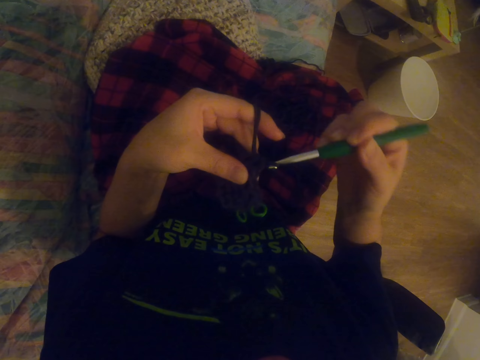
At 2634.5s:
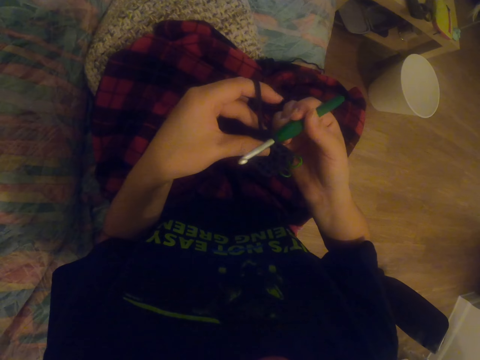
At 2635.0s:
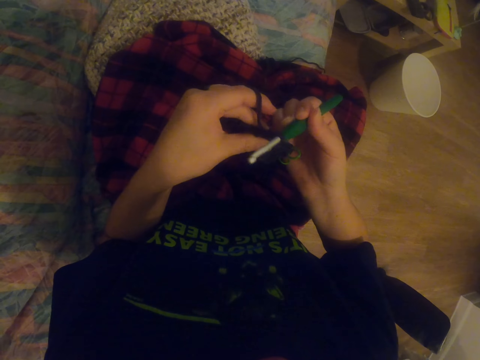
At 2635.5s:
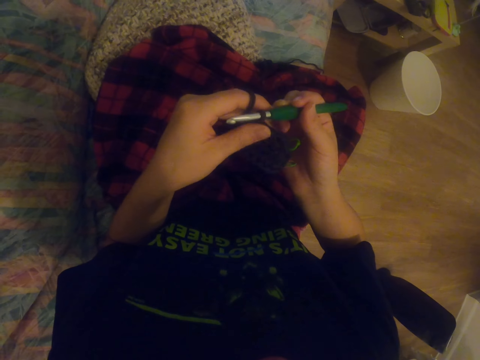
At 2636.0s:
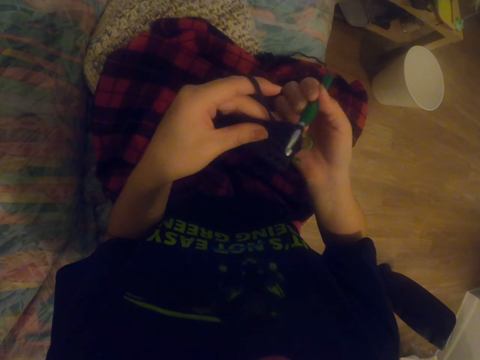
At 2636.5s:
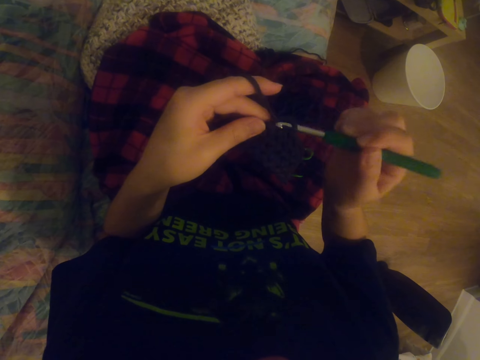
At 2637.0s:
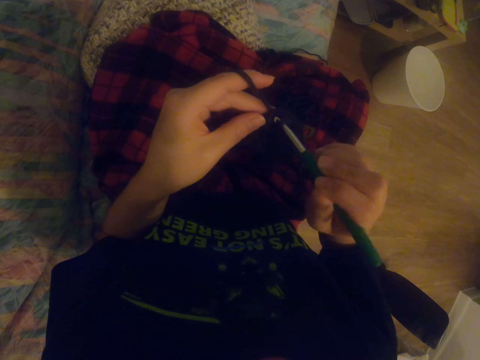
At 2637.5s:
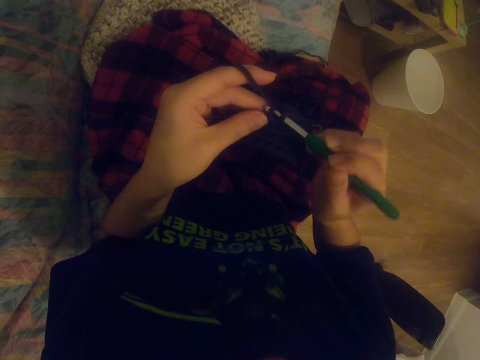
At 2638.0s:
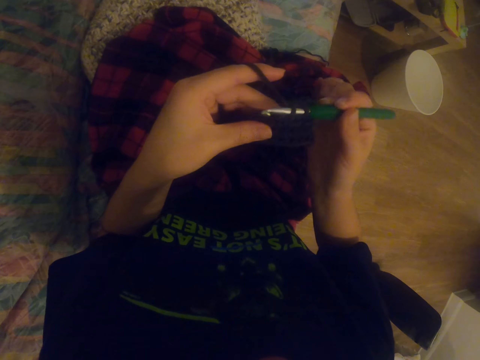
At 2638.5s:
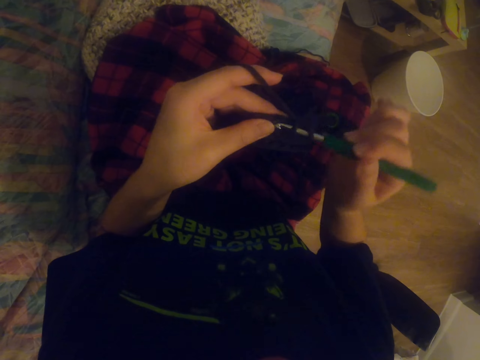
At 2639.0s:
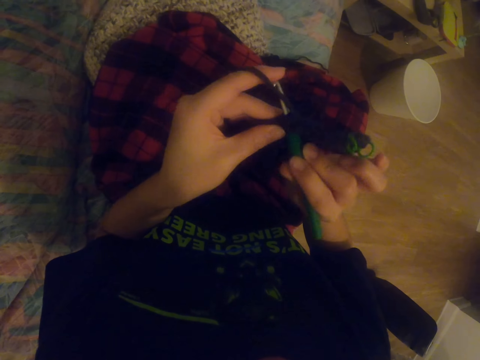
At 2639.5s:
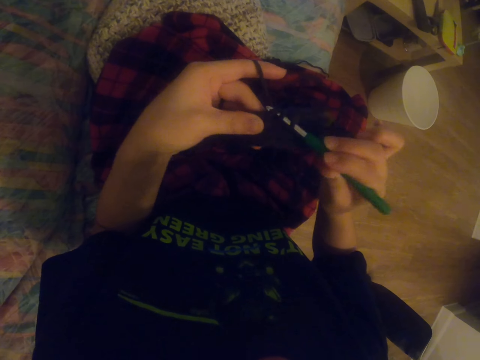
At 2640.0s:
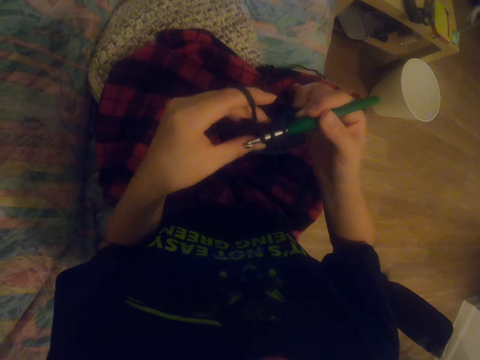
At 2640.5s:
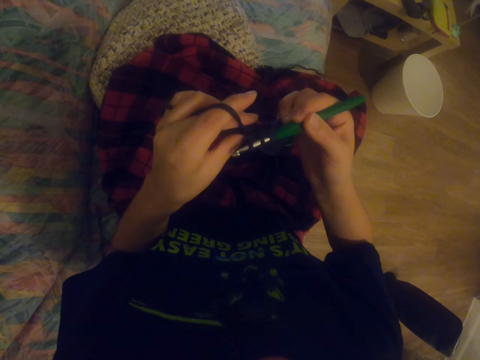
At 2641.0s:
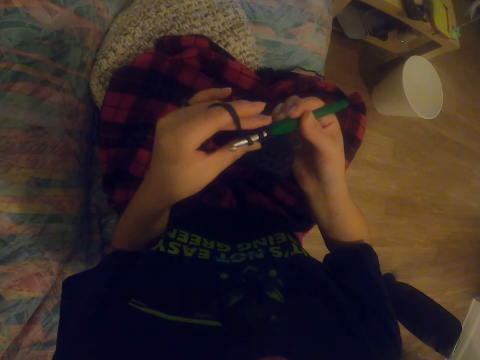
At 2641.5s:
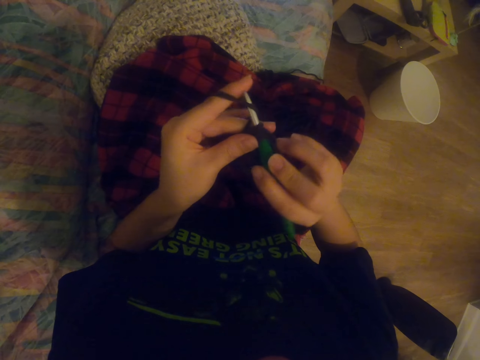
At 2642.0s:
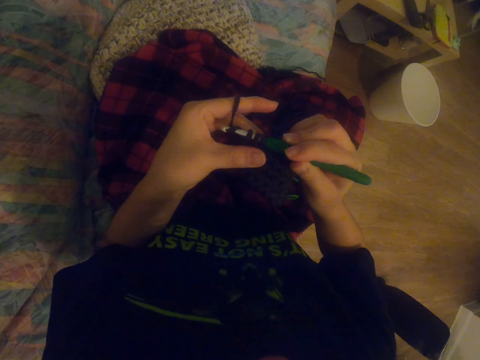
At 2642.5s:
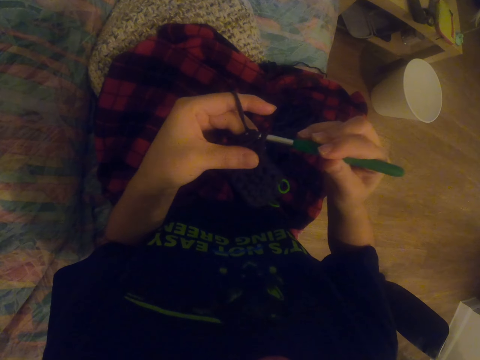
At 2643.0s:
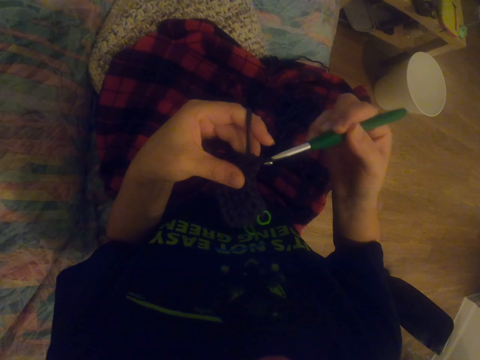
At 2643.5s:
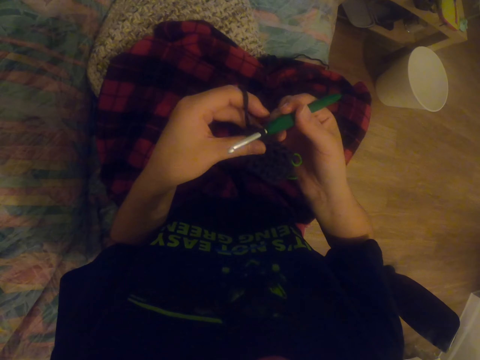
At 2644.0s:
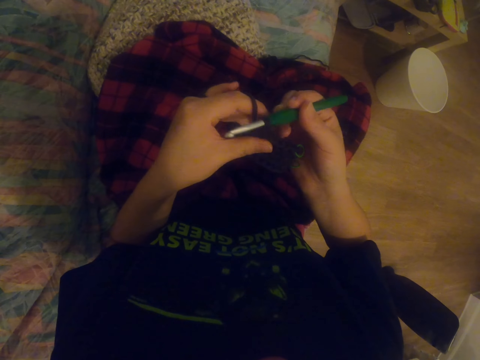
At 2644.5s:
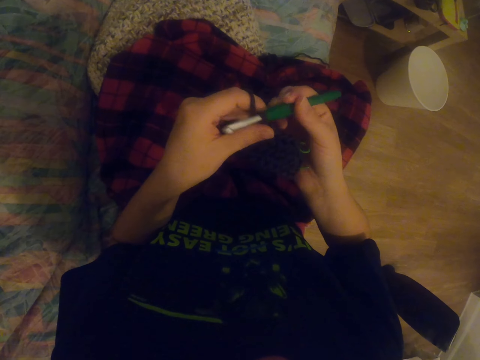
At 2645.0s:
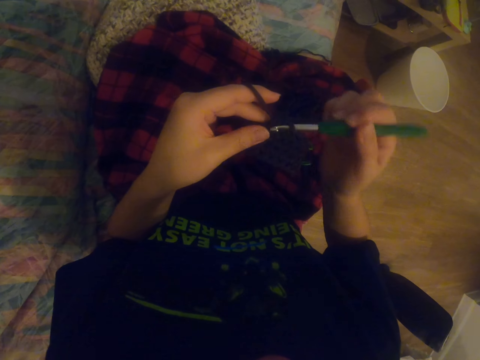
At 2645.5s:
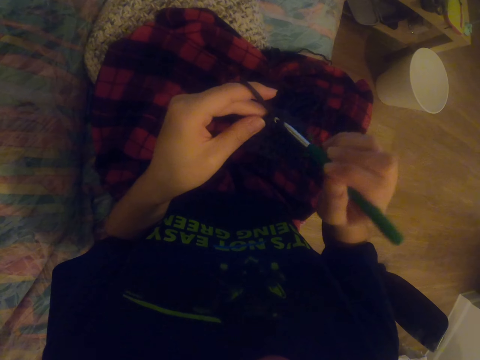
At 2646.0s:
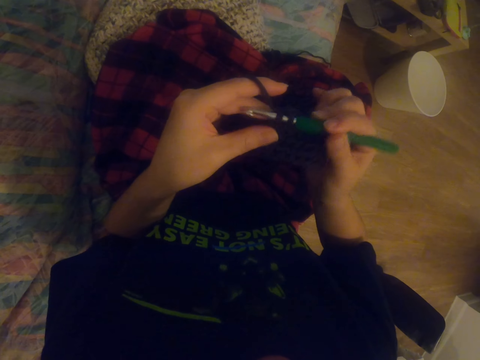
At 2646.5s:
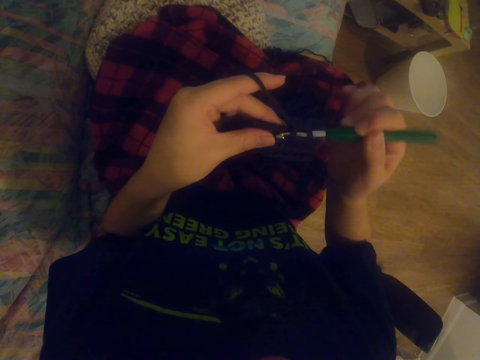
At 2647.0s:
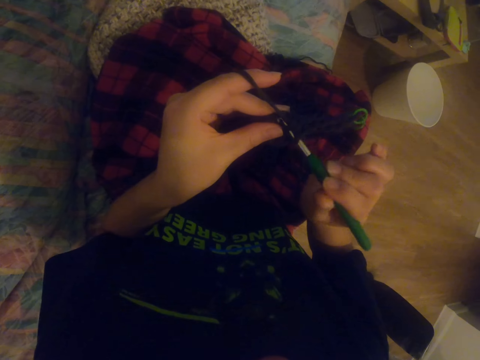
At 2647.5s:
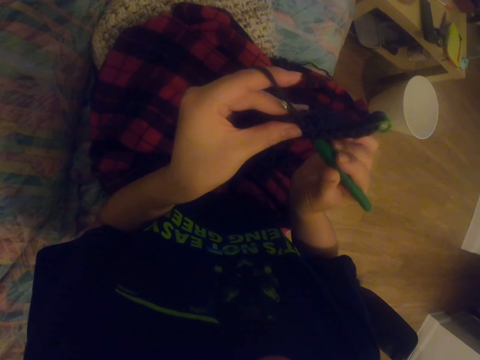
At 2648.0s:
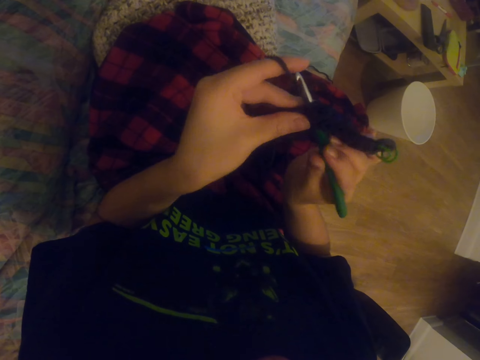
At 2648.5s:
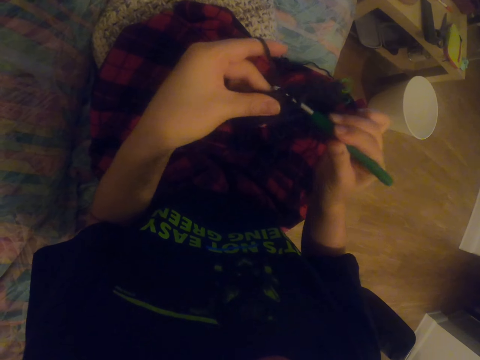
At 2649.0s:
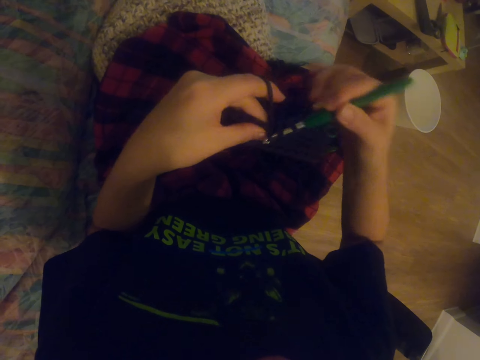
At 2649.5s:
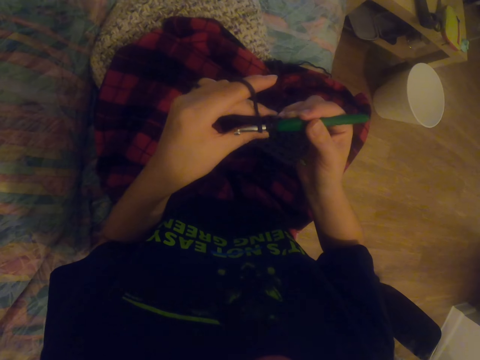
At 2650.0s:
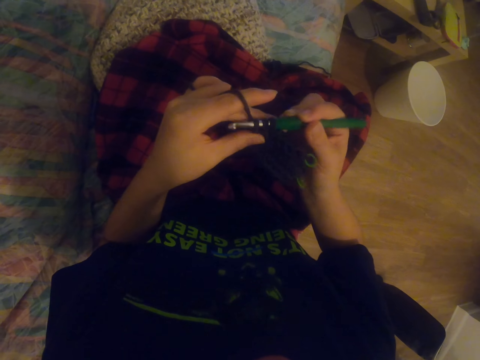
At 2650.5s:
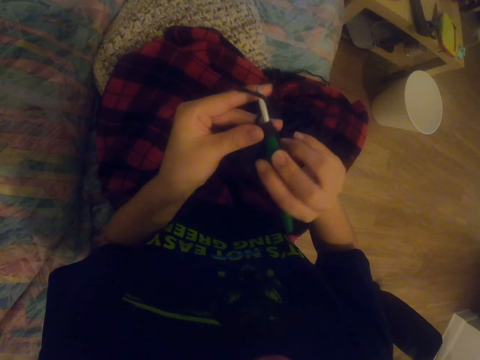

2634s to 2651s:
The camera wearer knits a sock with the knitting needle. They knit the sock with the knitting needle repeatedly.

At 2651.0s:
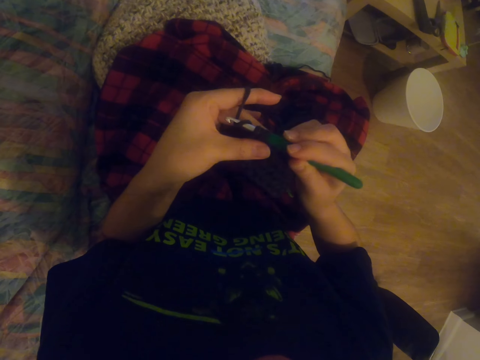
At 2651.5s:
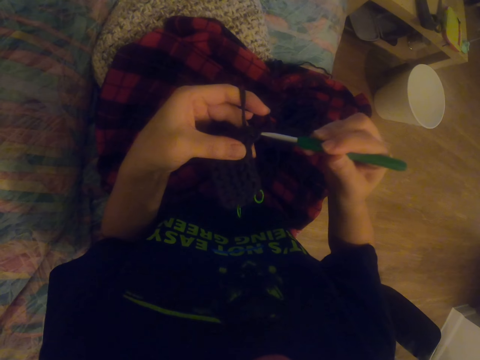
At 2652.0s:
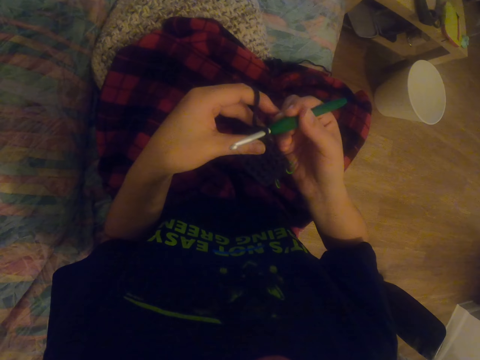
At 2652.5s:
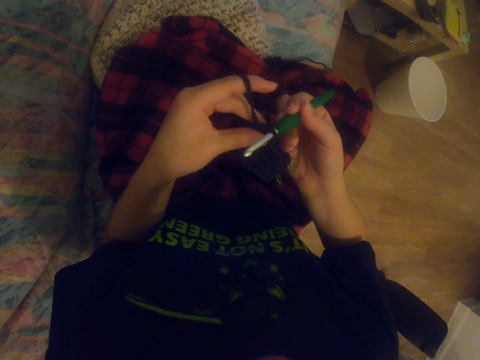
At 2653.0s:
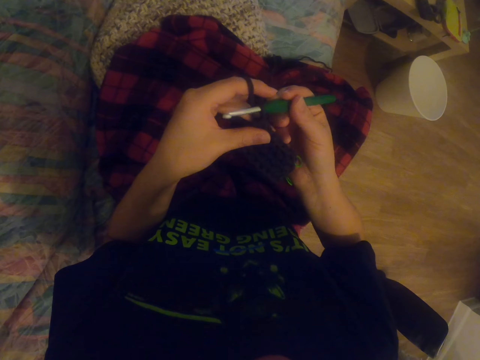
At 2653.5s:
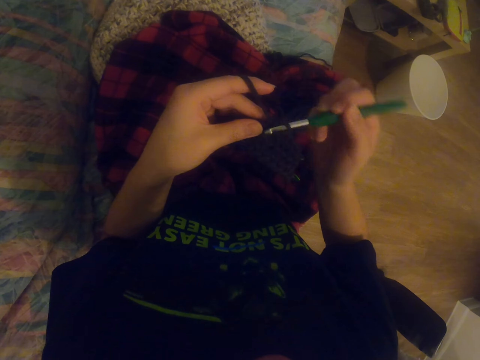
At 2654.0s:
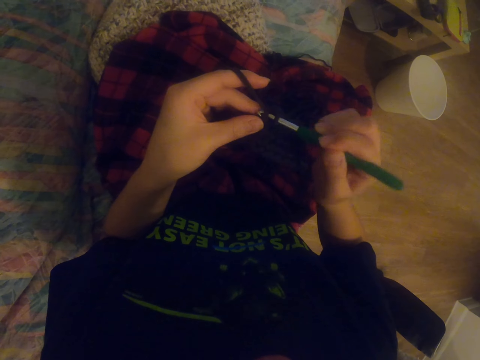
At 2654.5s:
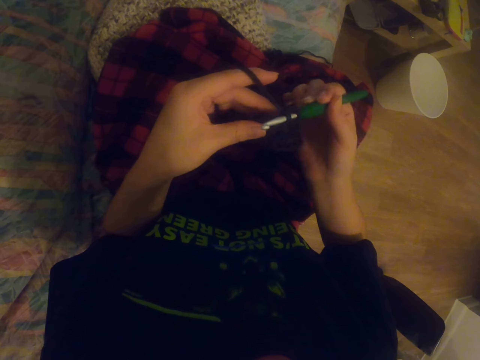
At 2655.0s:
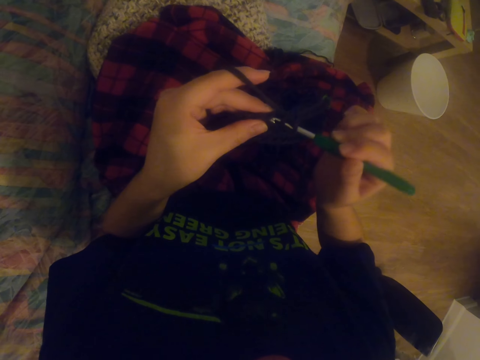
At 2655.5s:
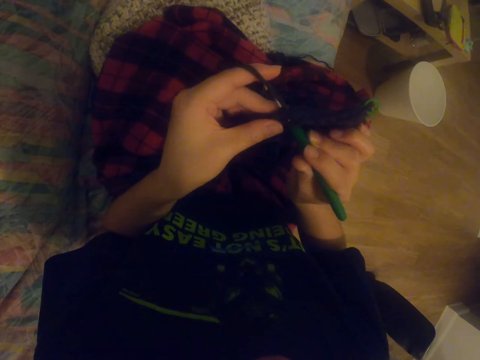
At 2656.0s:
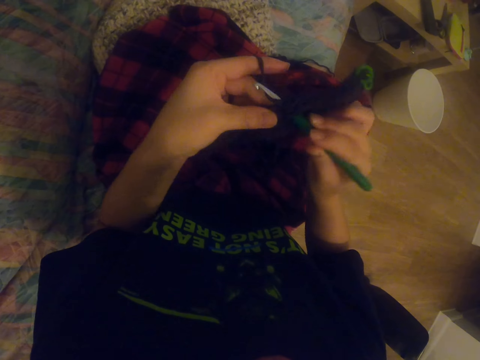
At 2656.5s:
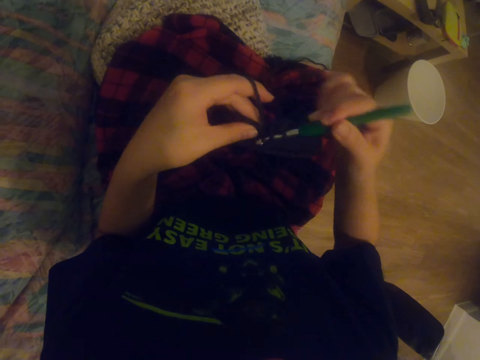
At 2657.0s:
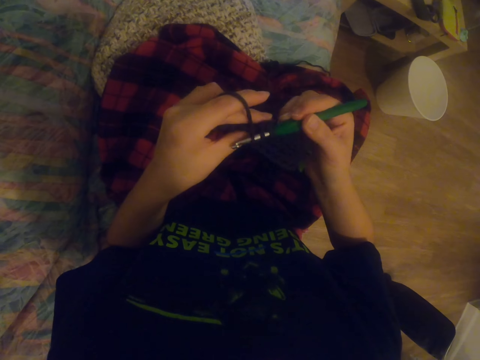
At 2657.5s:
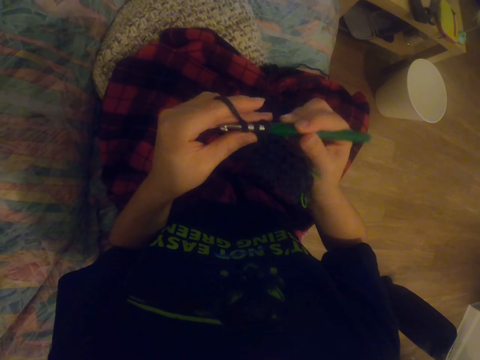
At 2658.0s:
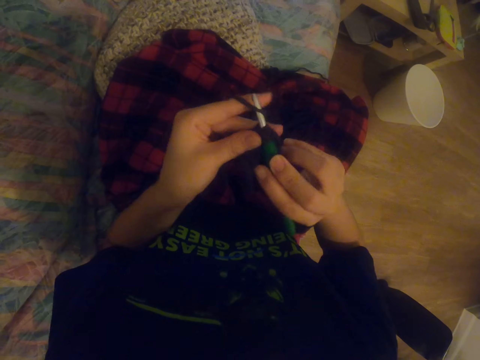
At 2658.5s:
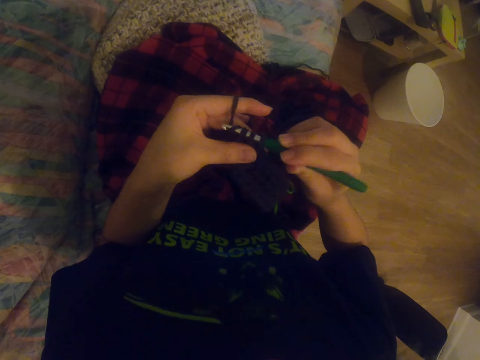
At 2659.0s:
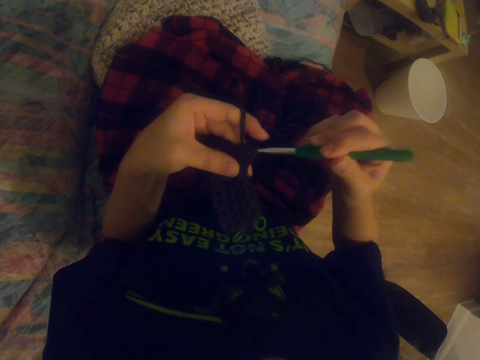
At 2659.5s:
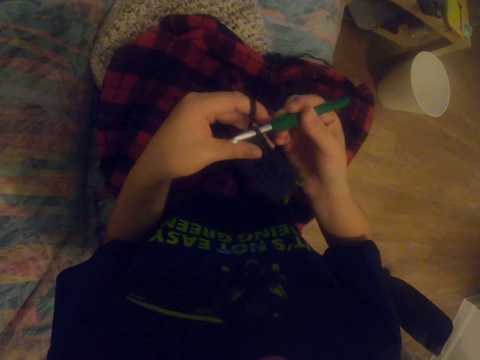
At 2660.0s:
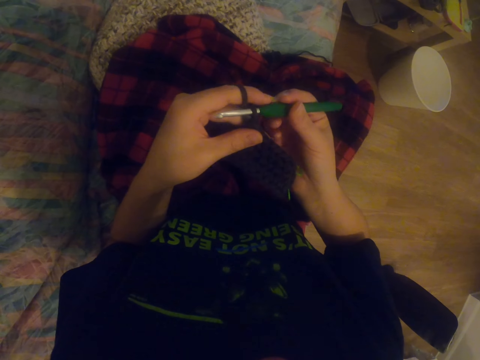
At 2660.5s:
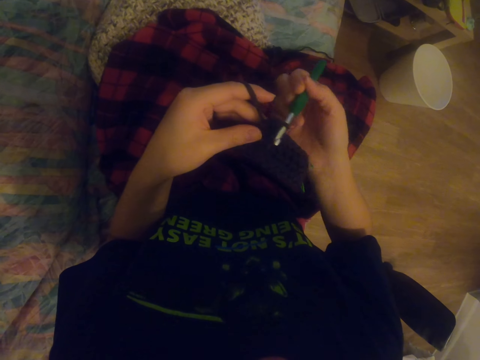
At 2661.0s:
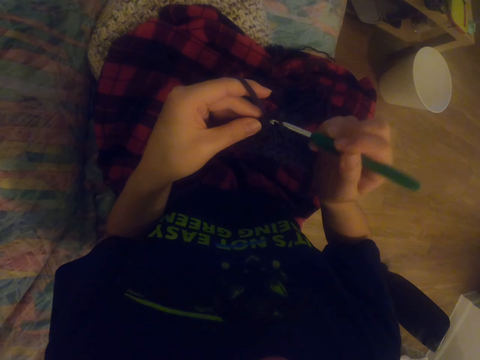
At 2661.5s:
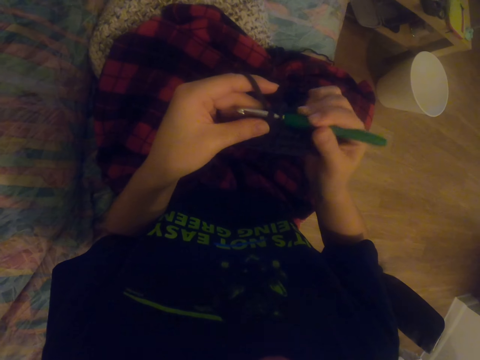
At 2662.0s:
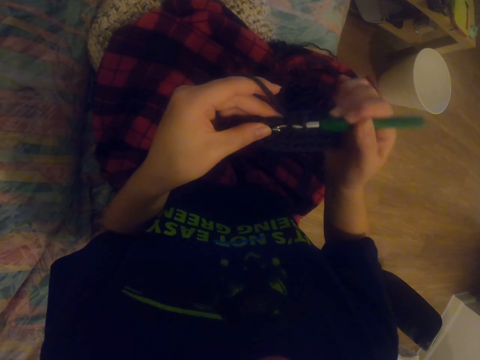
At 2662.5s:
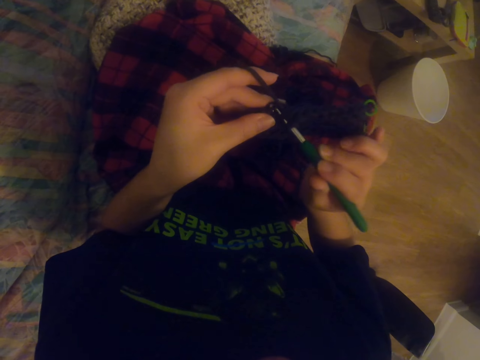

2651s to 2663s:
The camera wearer knits a sock with the knitting needle. They knit the sock with the knitting needle repeatedly.
